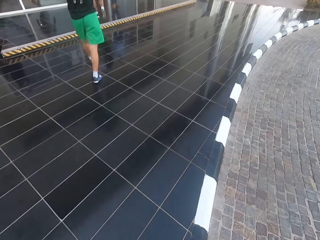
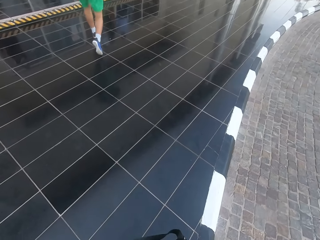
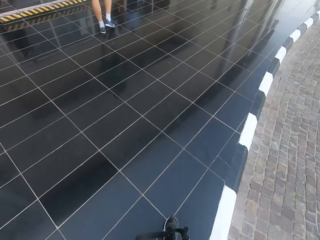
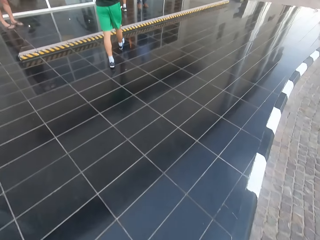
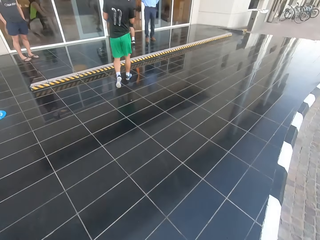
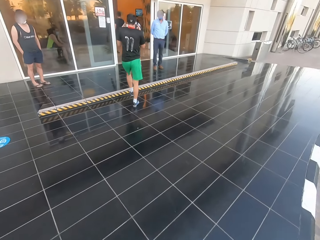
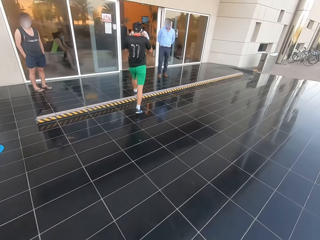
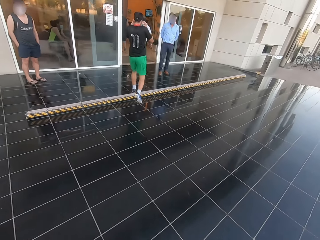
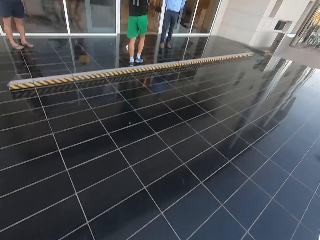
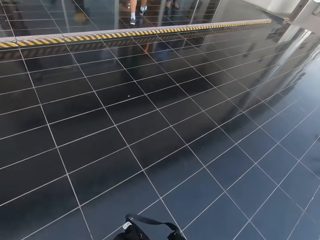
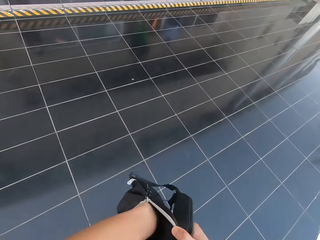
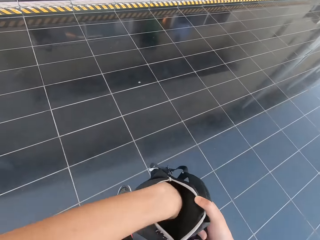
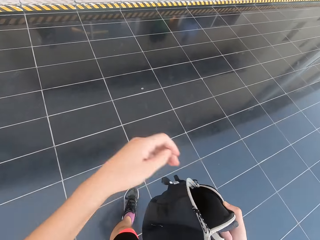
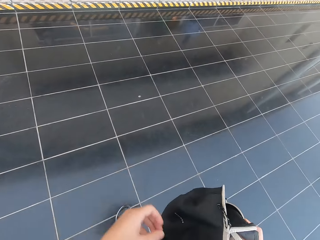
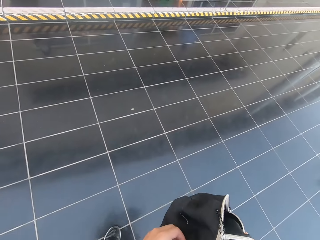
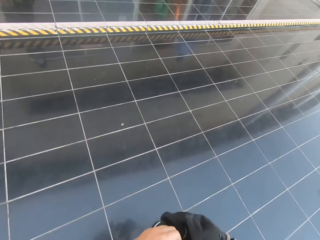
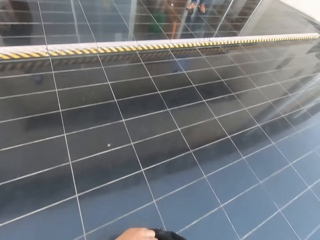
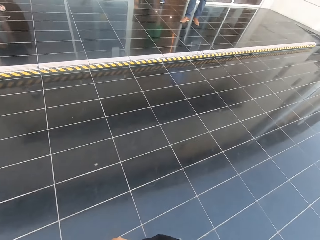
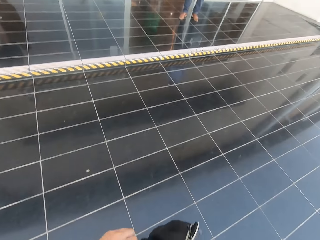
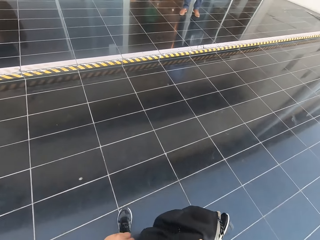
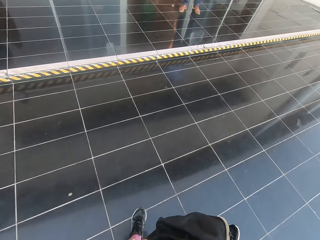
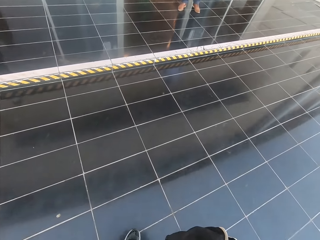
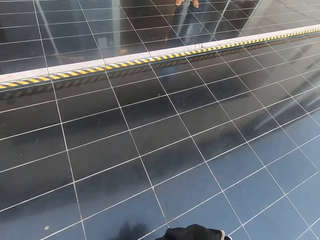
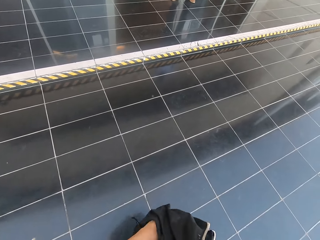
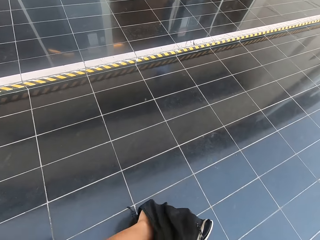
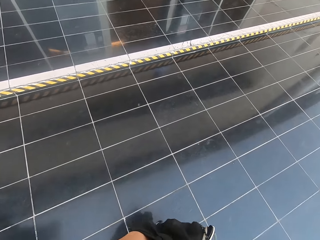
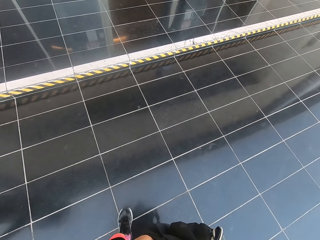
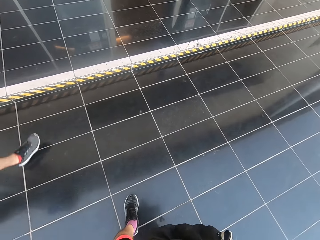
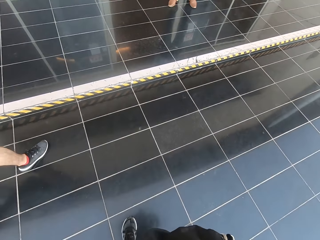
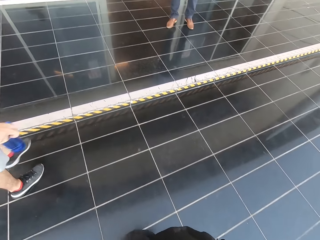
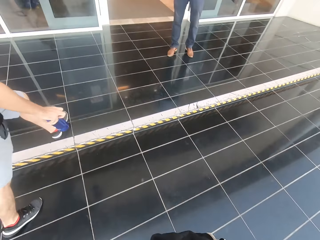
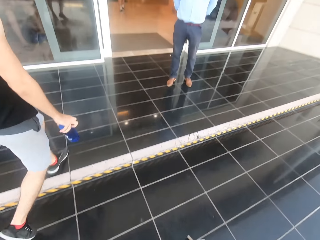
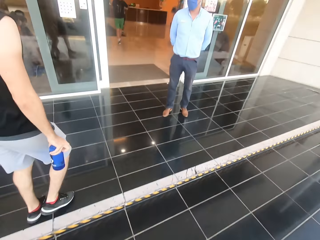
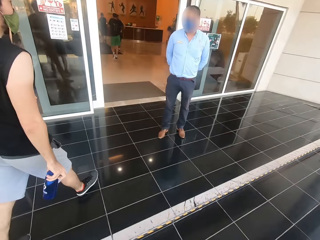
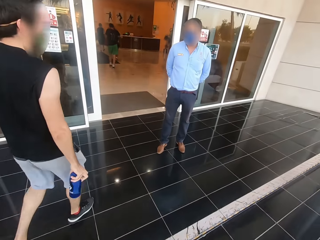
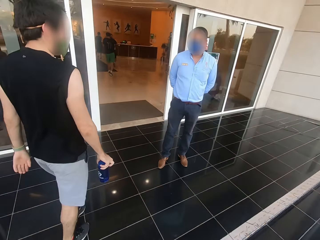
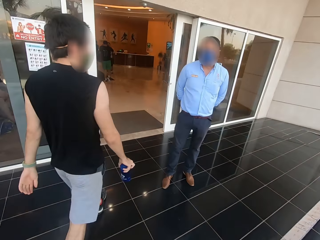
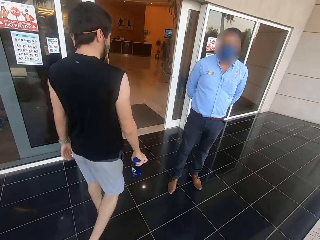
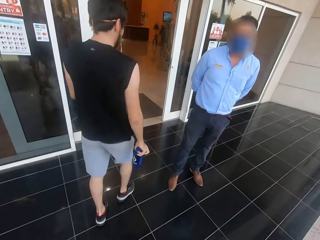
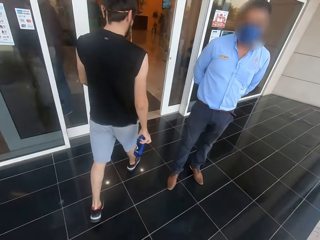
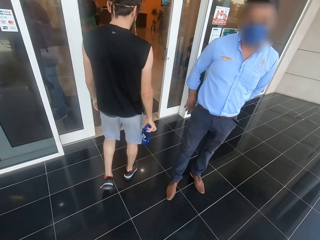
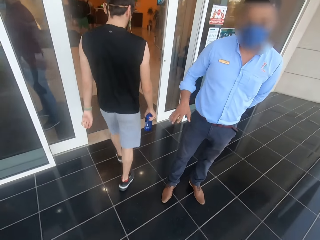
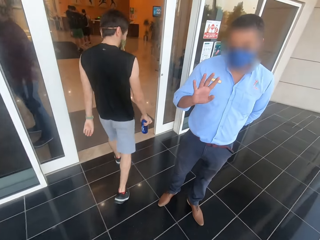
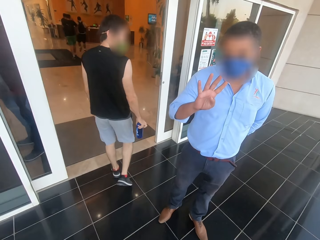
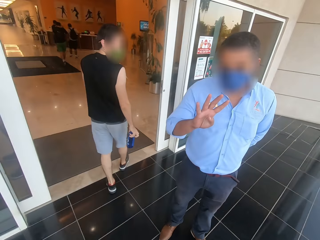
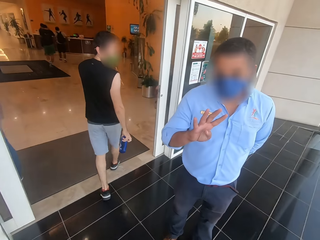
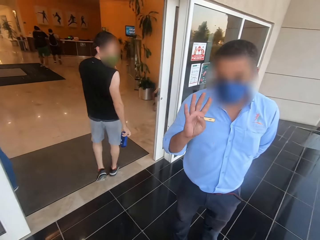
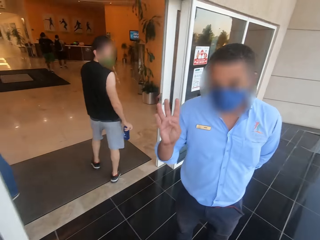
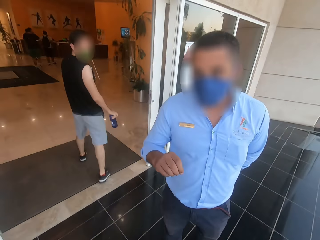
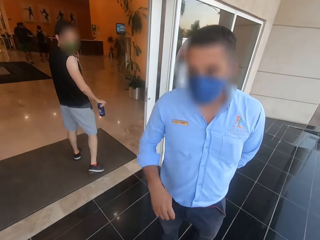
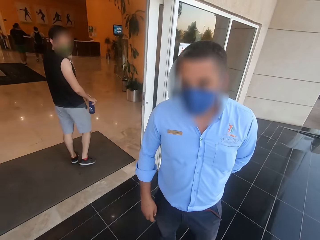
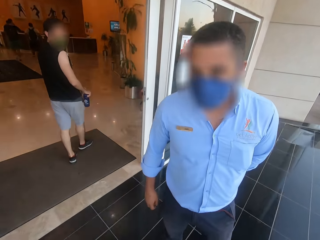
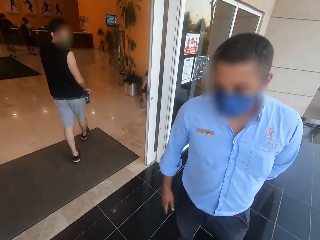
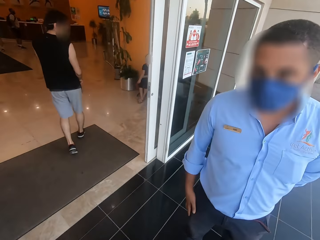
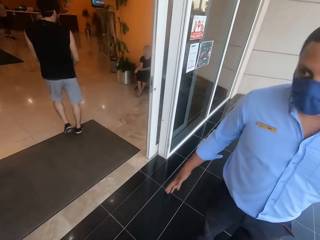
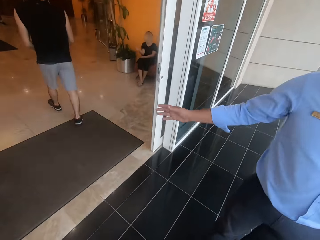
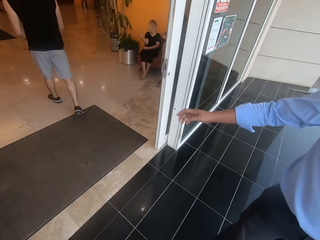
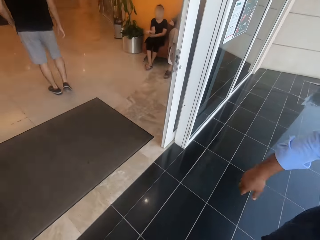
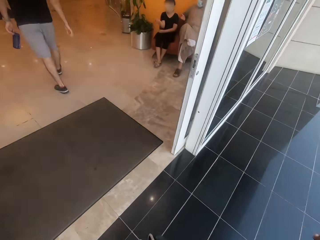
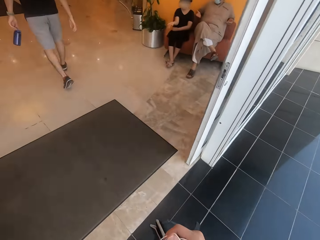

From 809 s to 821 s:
The camera wearer walks, removes the hand in the bag and looks at the bag. They walk and put the hand in the bag. They walk. A man walks. The camera wearer interacts with a person. The man walks. Another man lifts the hand. The first man walks. The other man talks to the camera wearer. The first man looks at a third man. The camera wearer walks.

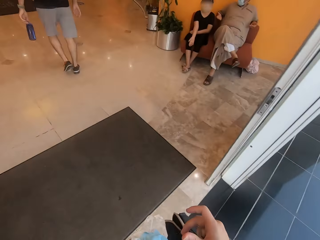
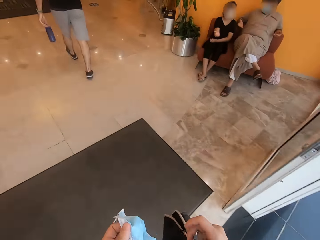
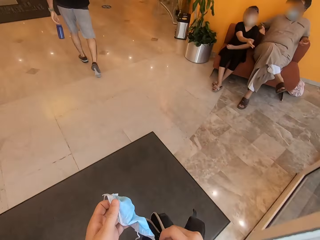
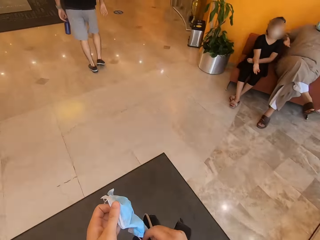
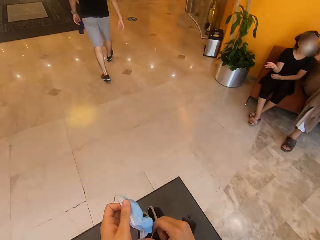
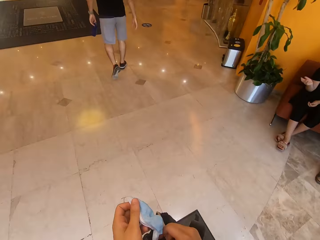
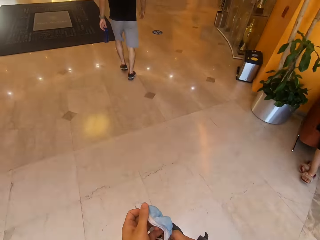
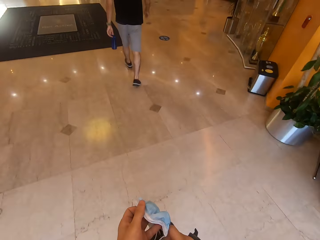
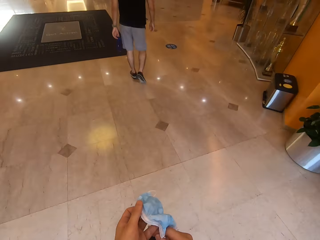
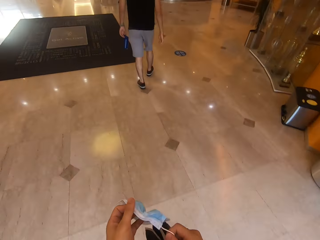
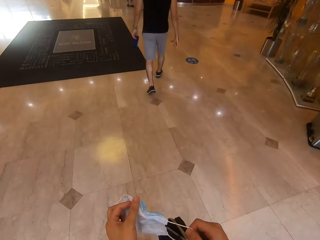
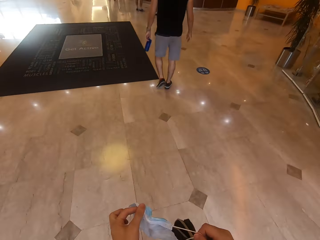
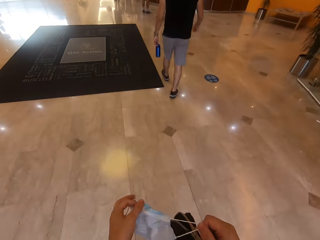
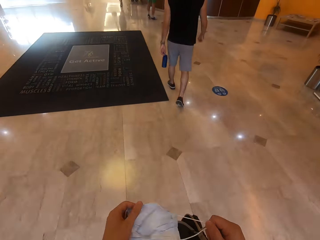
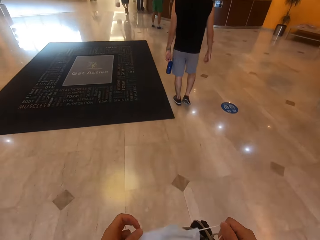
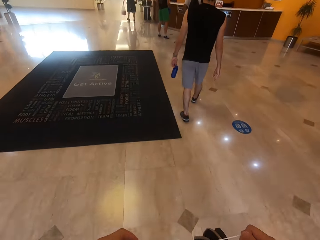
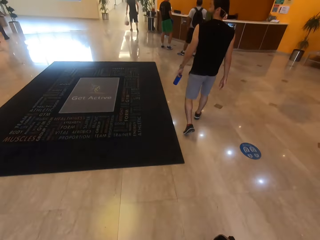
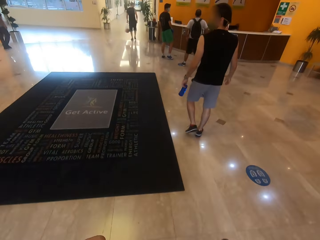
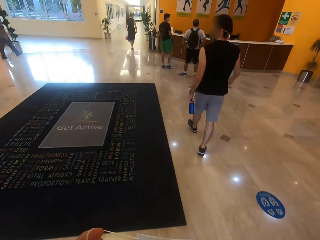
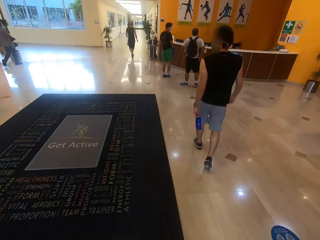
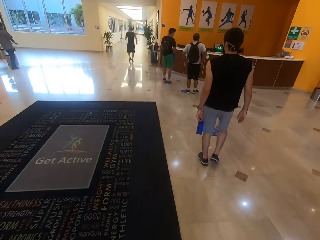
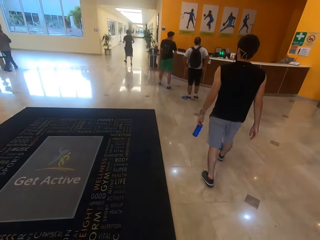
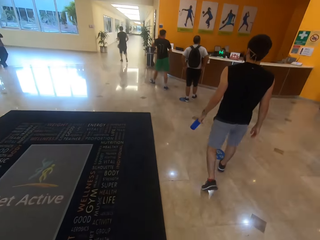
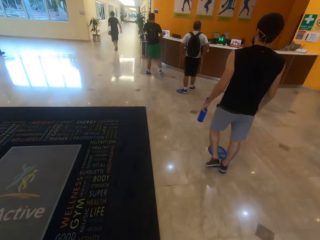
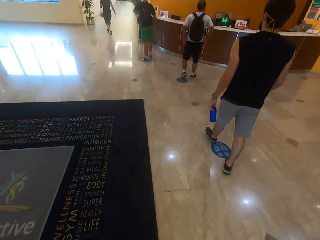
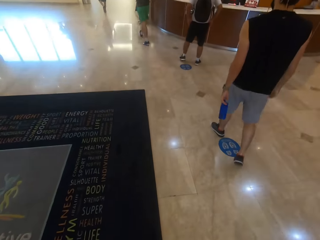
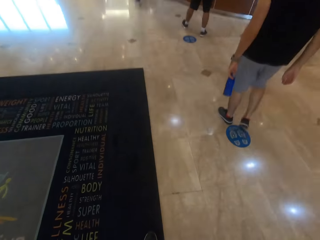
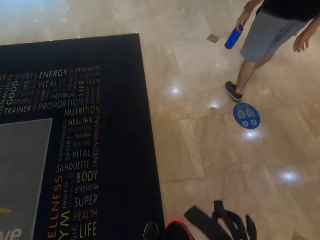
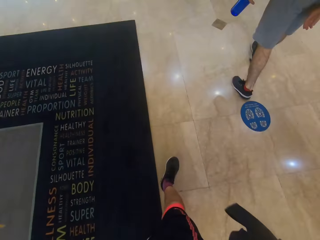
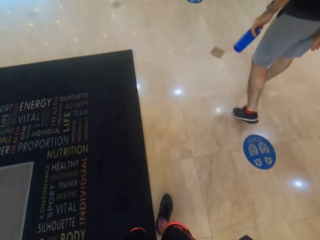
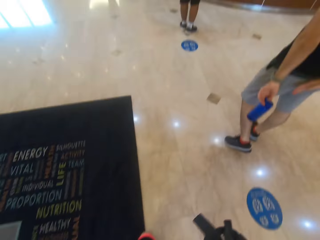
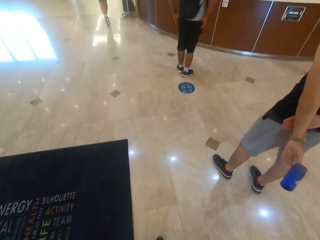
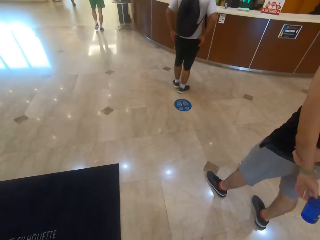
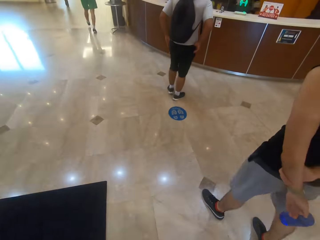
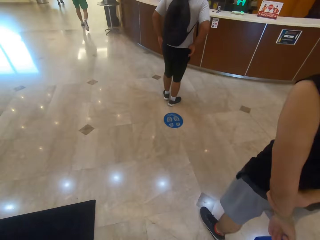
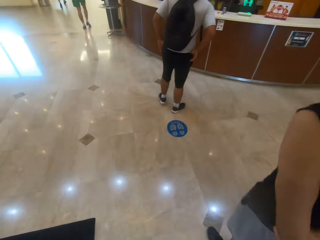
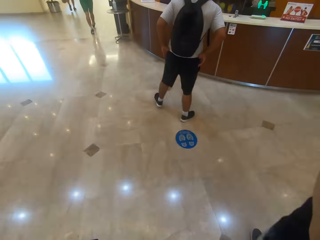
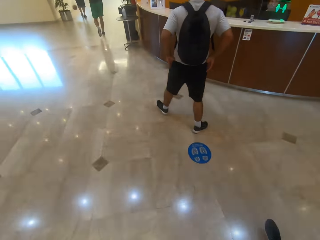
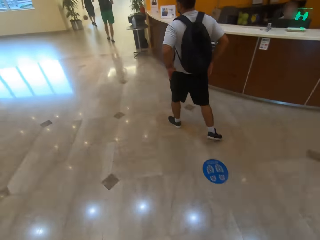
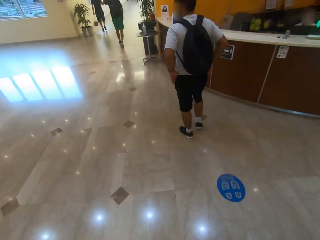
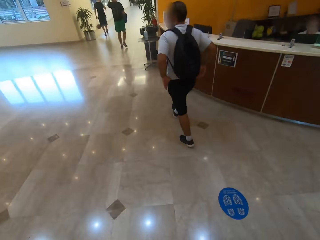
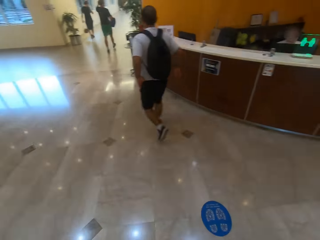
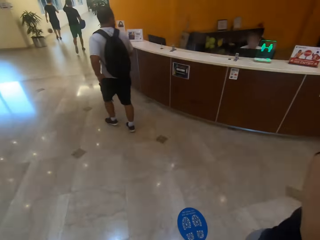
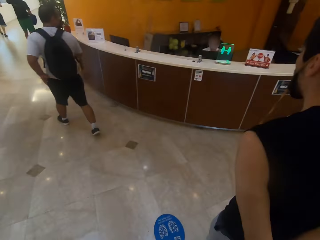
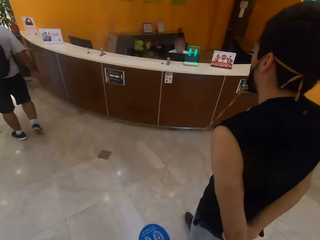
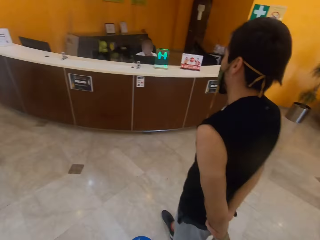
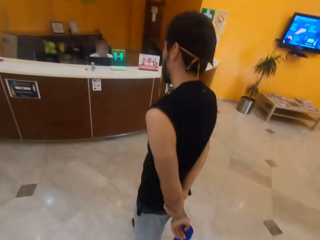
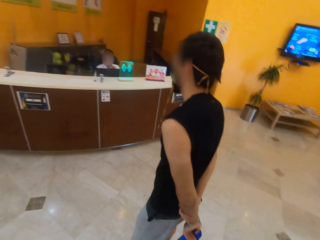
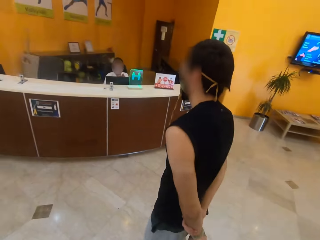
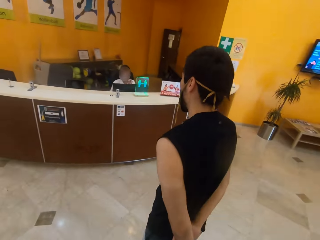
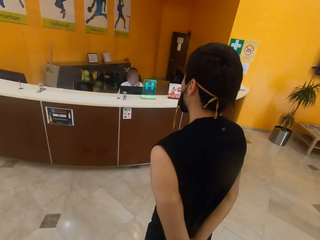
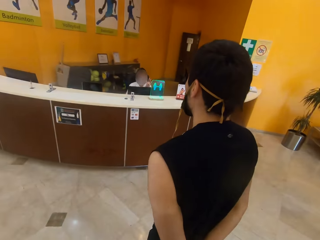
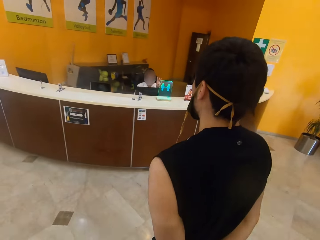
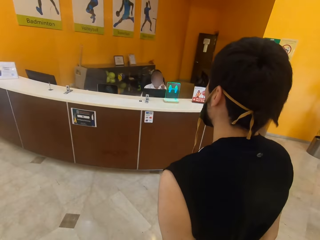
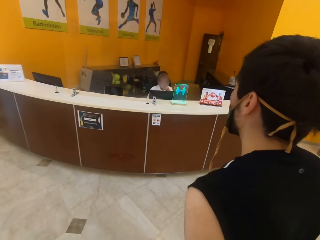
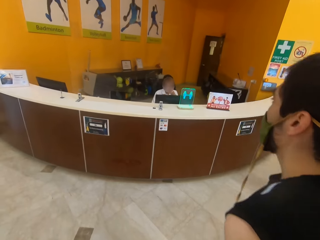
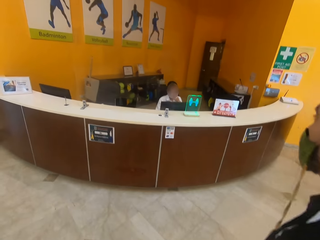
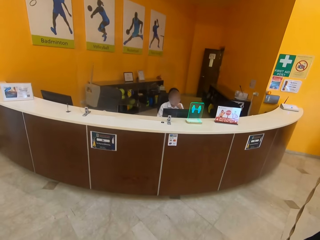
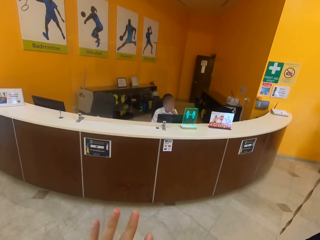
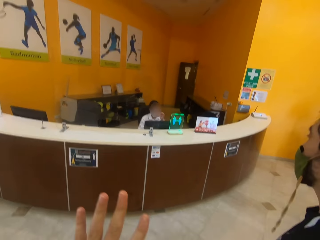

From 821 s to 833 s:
The camera wearer walks and holds the mask in the hand. A man walks. The camera wearer walks. Another man walks. A third man walks. A fourth man walks. The first man stops. The second man stops. The third man walks. The second man walks. The camera wearer stops walking.
